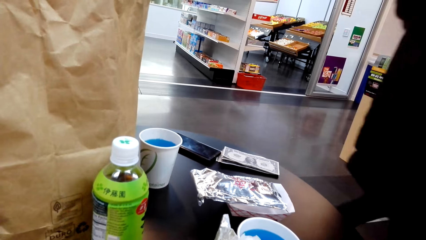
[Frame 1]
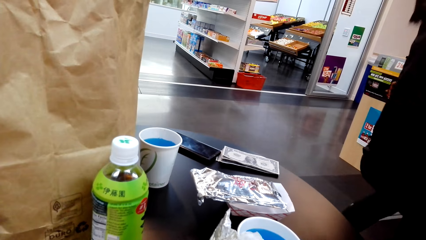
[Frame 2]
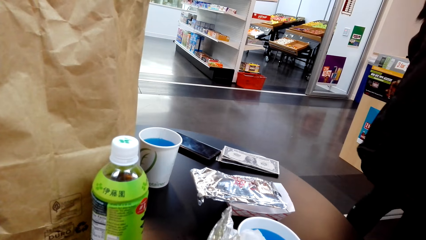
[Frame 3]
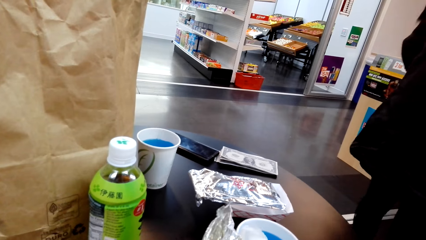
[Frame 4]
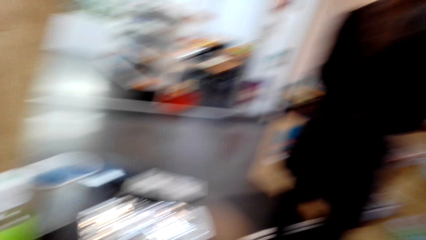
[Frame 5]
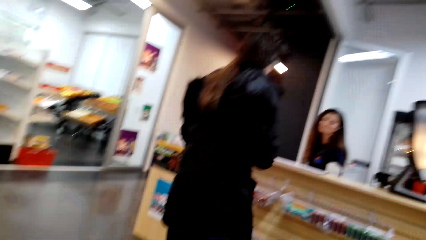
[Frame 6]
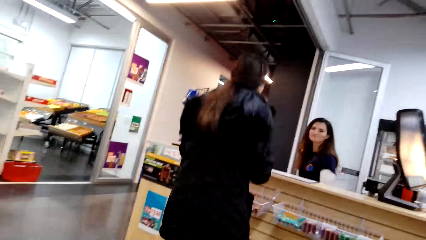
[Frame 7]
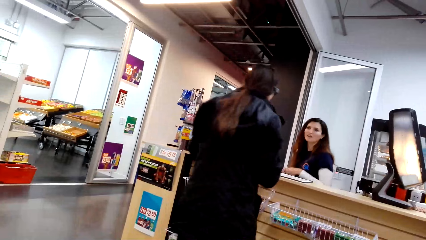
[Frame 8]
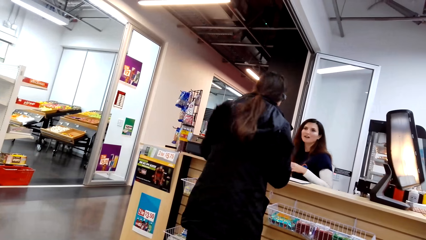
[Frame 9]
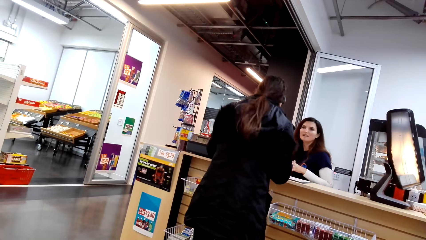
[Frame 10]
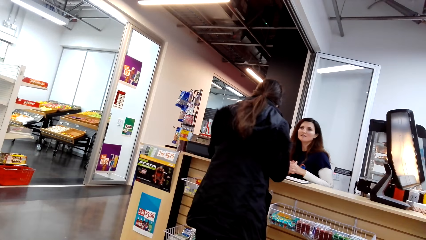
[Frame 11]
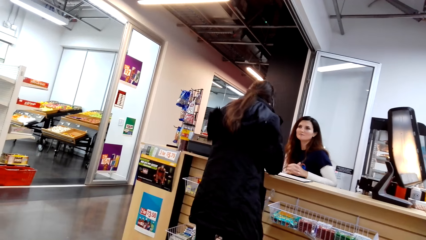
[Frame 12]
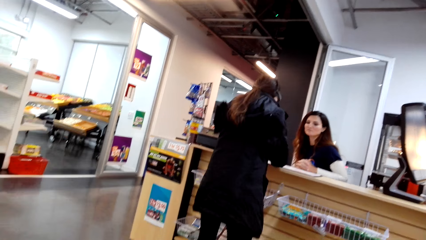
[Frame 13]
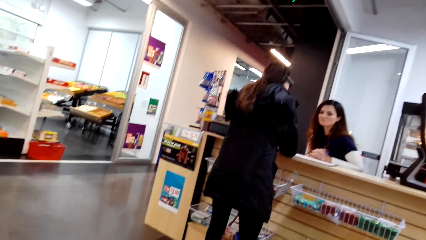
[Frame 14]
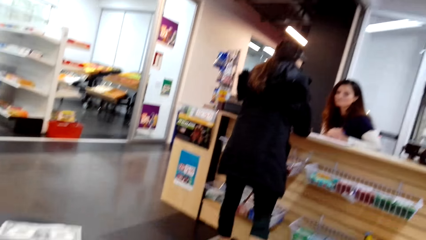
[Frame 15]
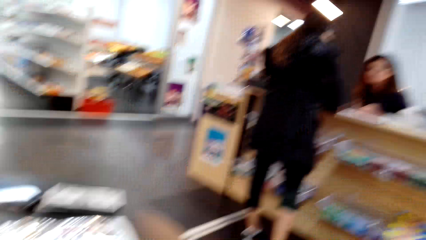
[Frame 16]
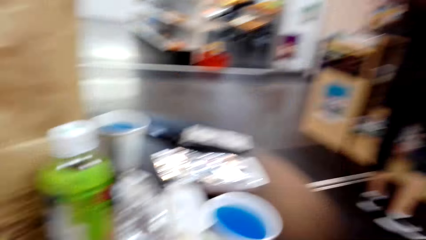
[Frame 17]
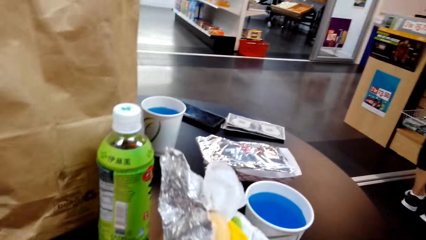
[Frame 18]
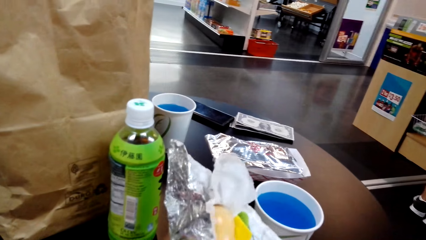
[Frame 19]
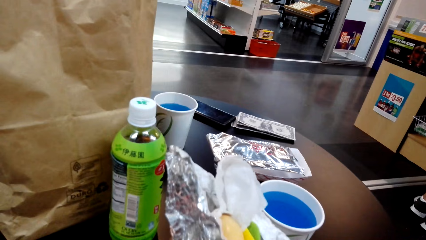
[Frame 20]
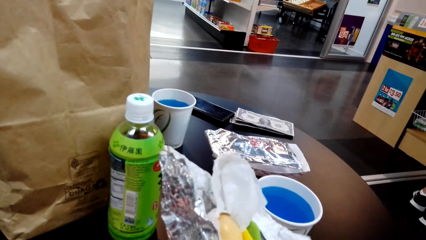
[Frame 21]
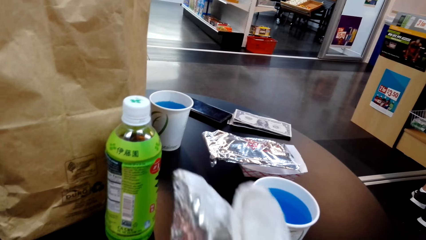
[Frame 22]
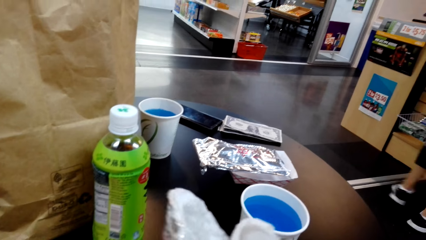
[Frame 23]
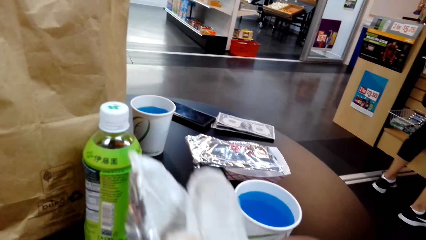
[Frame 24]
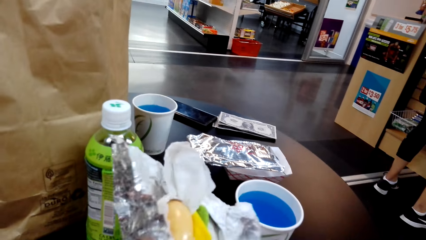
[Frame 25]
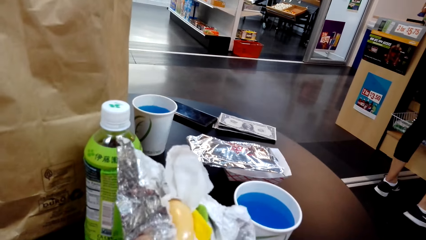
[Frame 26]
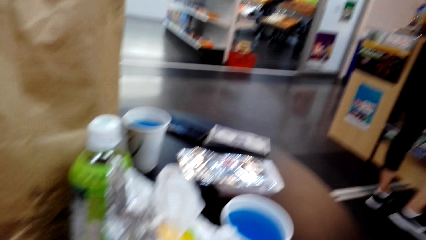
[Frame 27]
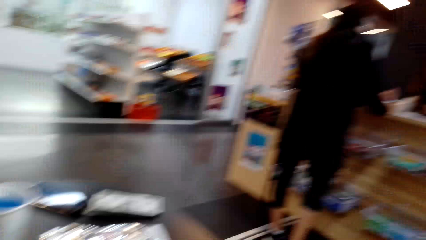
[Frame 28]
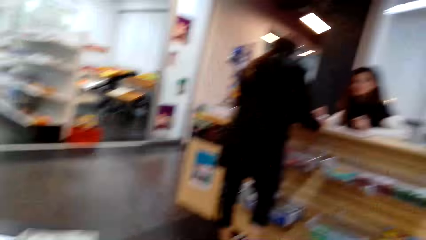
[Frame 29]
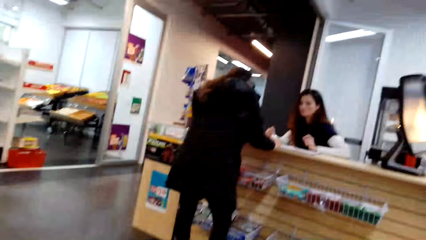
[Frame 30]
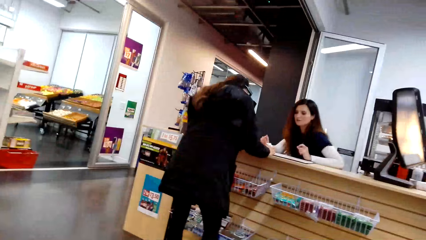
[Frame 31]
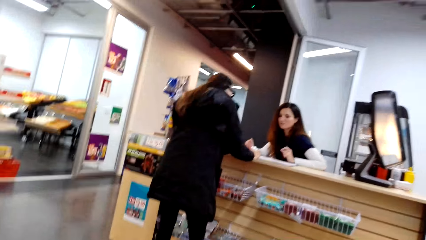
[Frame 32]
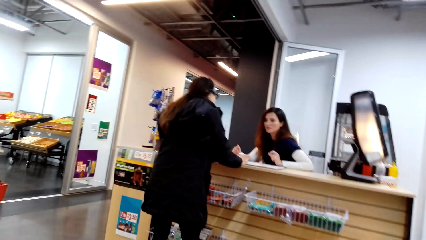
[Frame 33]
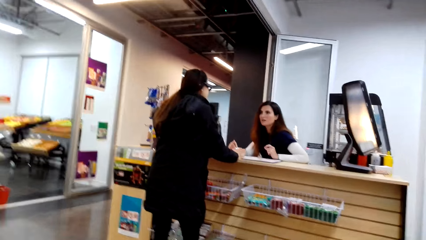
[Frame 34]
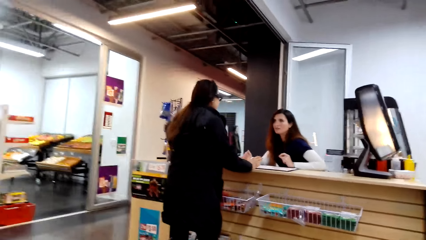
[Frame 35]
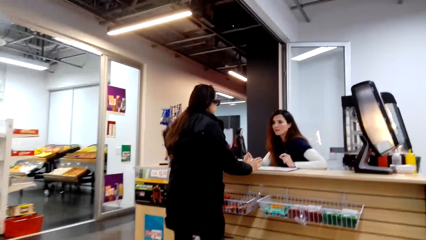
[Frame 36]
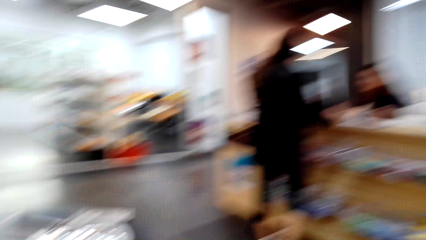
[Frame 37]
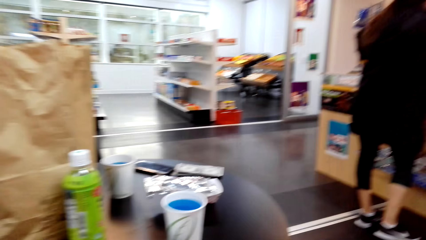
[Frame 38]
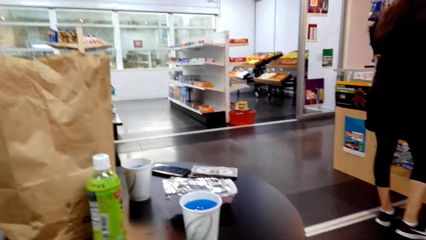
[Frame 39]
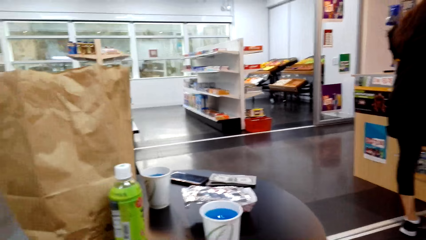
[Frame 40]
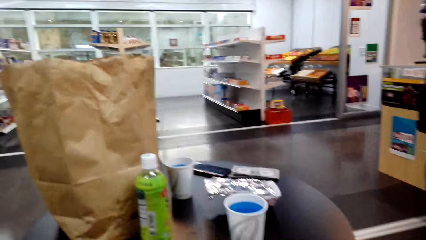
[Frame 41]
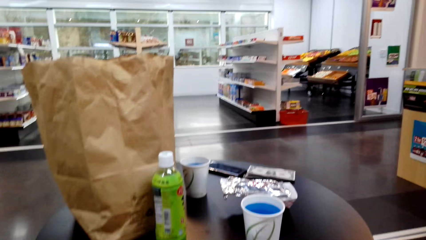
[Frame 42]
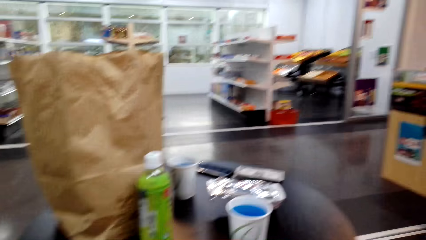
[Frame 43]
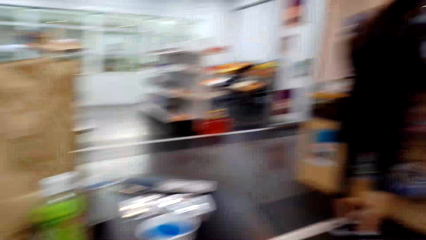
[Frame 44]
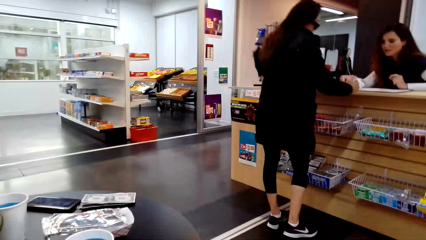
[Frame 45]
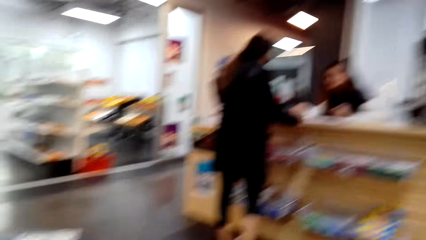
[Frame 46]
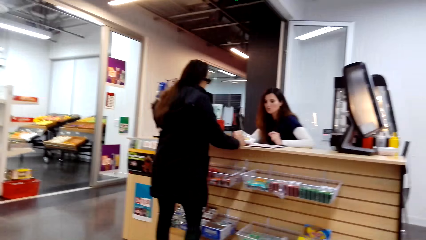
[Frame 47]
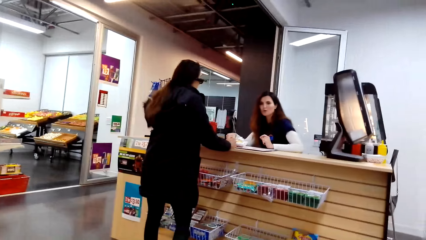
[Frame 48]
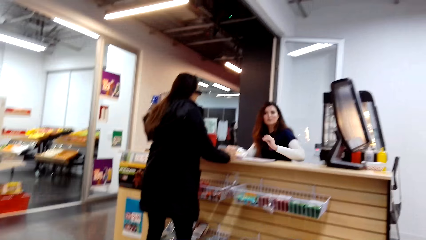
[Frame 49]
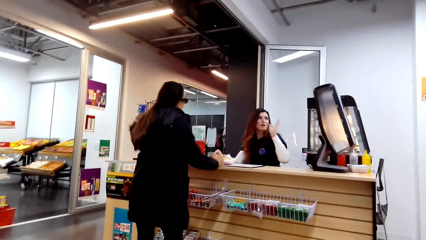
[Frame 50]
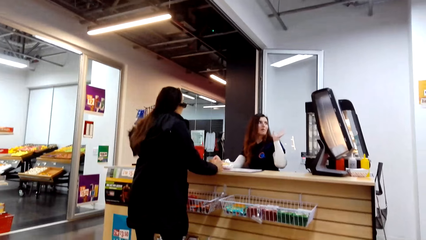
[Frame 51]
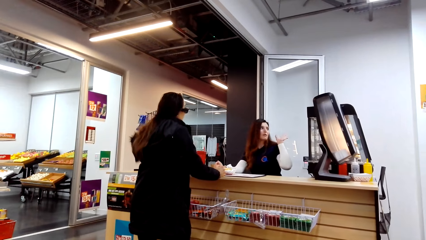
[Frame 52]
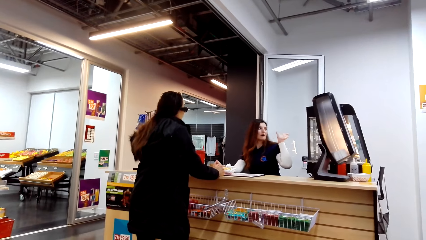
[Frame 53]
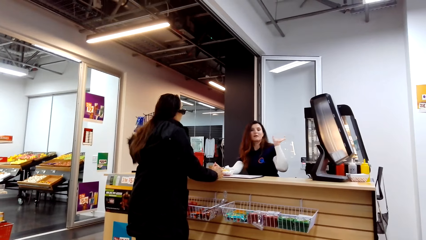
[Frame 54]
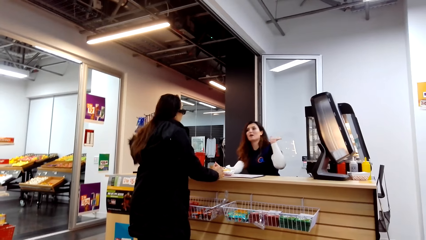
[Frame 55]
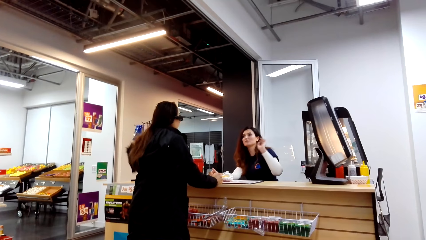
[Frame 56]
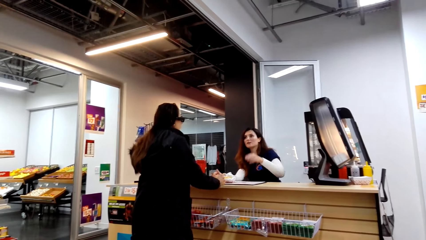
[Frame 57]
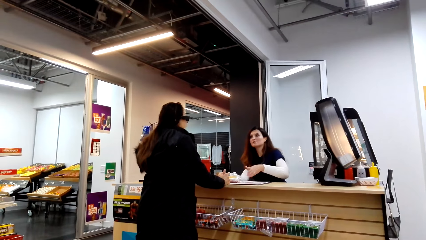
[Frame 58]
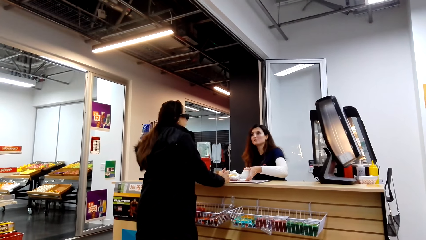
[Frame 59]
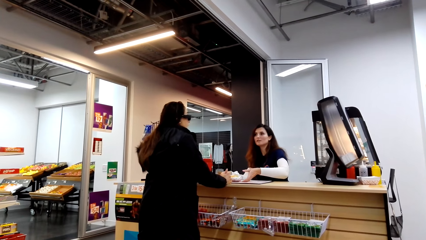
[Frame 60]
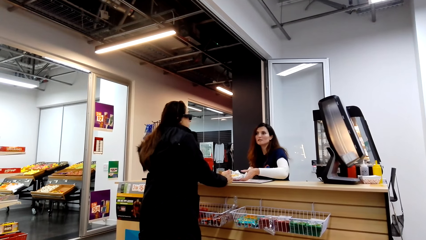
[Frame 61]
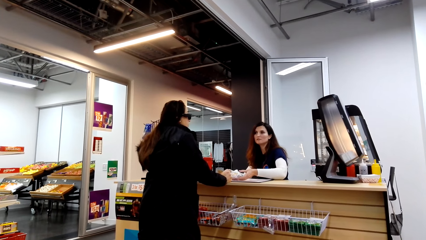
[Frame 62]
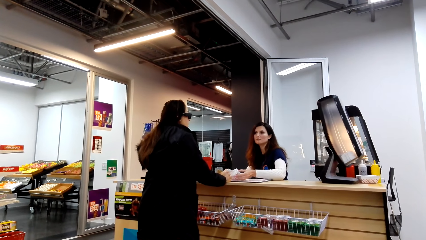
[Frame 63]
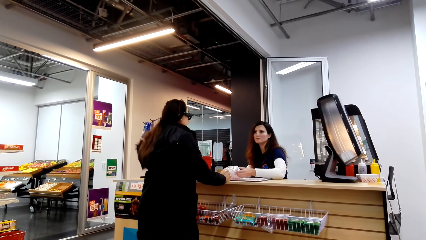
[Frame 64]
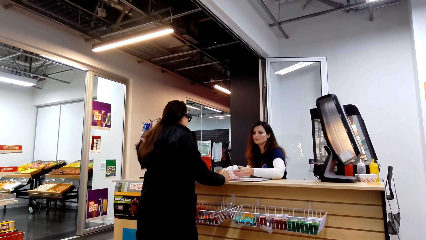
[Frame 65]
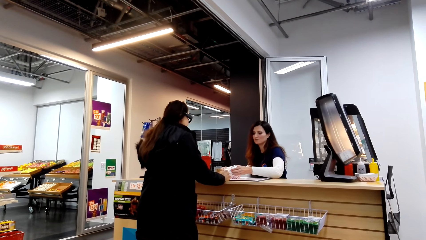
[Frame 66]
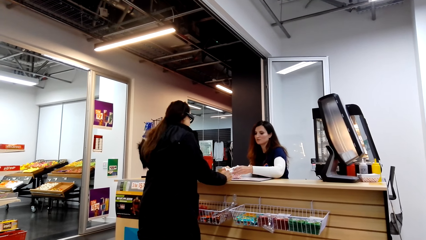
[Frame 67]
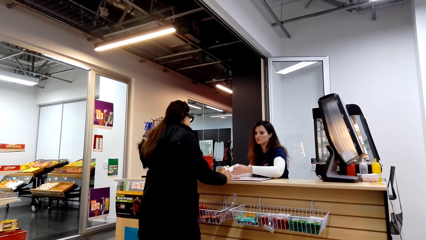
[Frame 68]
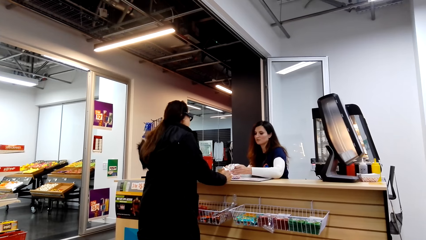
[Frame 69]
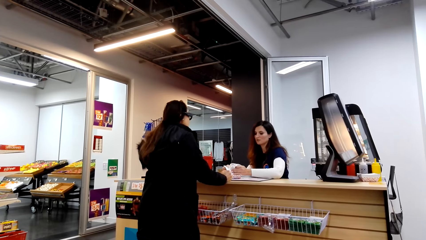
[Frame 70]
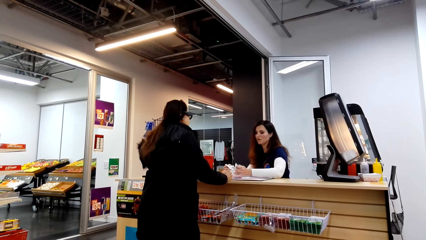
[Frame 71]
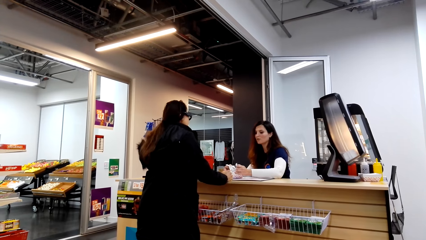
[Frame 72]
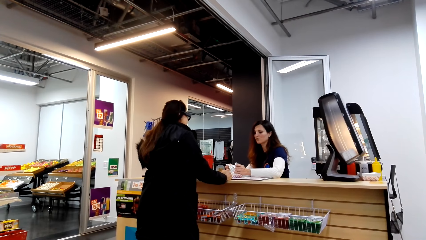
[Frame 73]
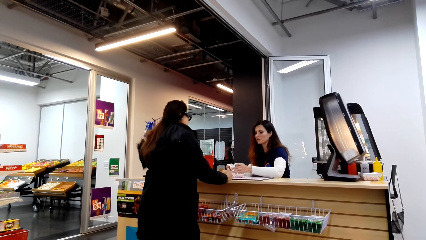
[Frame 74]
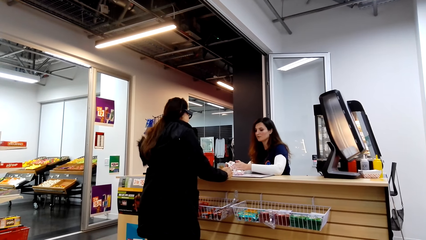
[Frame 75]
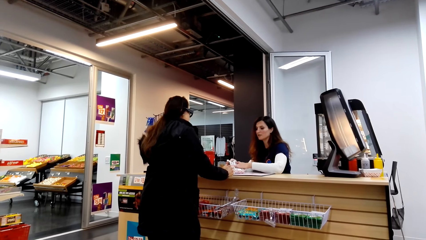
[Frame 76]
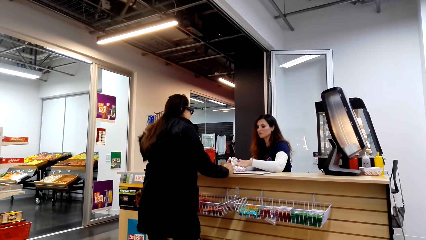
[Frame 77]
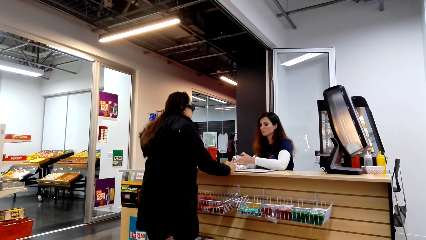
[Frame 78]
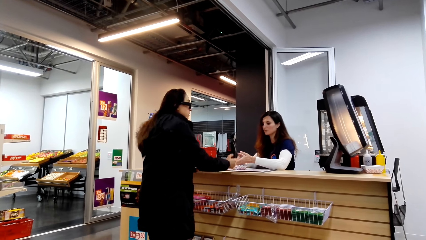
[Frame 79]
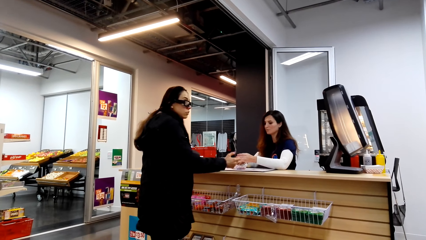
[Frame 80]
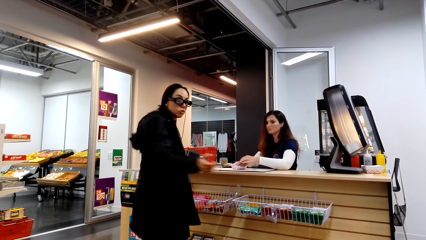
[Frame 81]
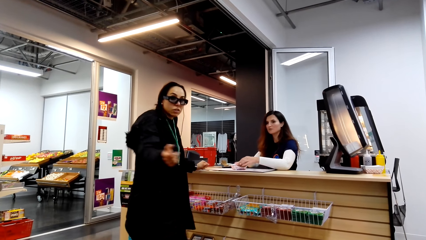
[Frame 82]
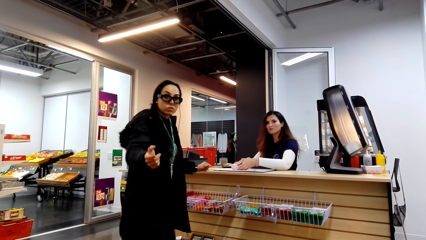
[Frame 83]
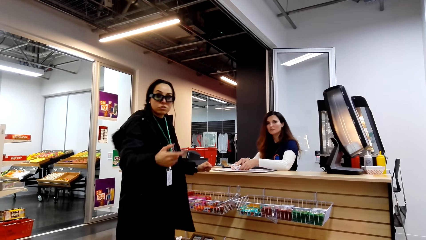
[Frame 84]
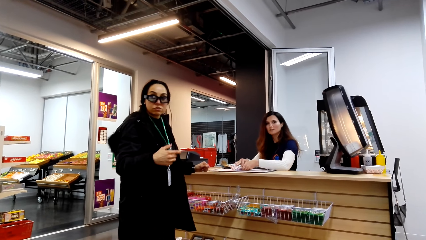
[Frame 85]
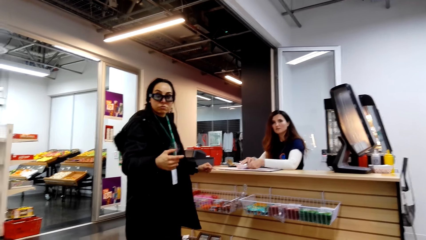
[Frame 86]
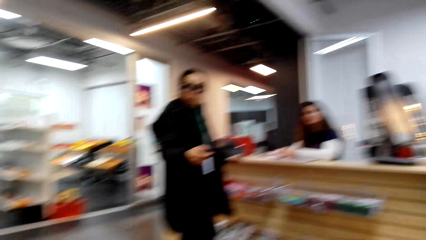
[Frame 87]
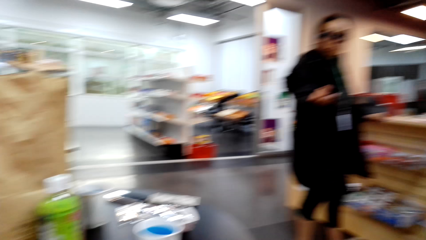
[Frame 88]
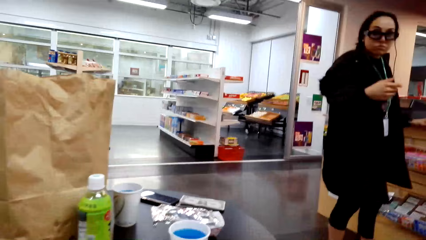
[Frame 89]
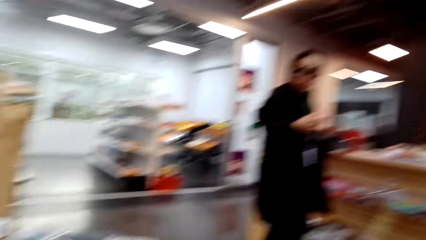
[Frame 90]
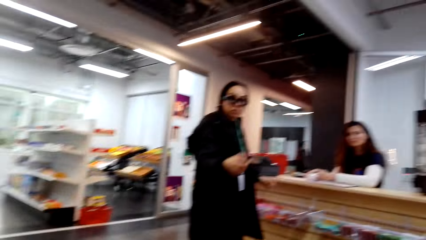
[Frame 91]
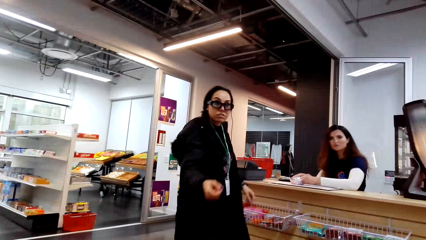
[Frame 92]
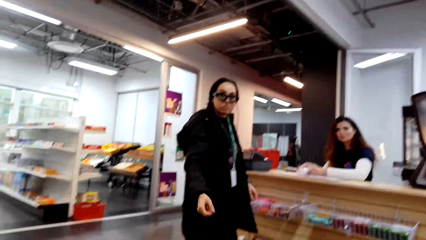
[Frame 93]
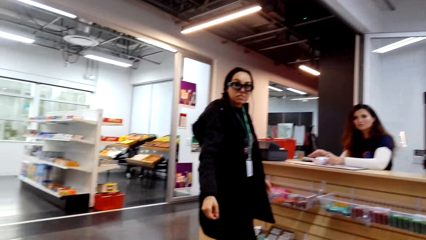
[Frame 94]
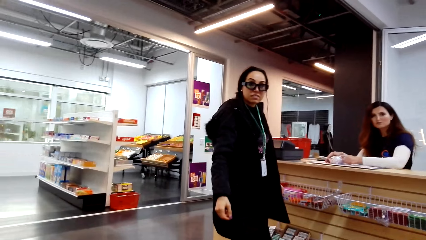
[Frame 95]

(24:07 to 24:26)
The camera wearer looks around. The woman converses with another woman. The first woman gives the other woman something. The first woman converses with the other woman. The first woman converses with the camera wearer.
